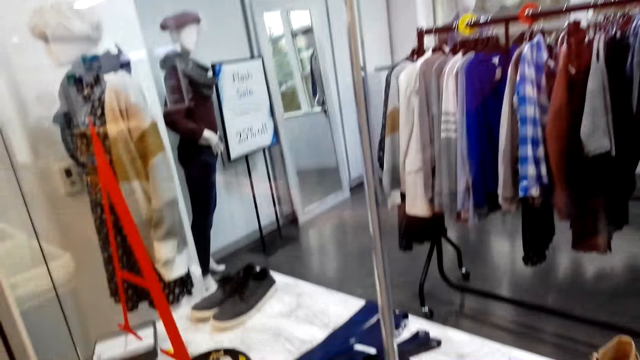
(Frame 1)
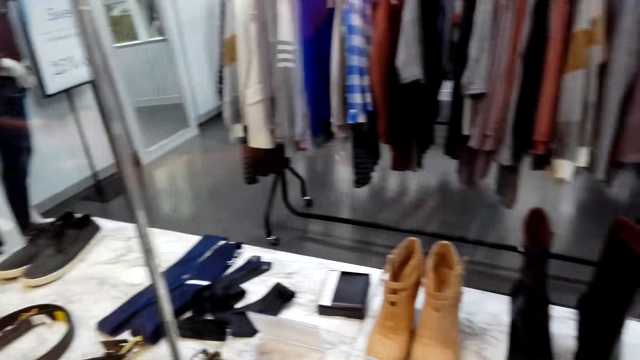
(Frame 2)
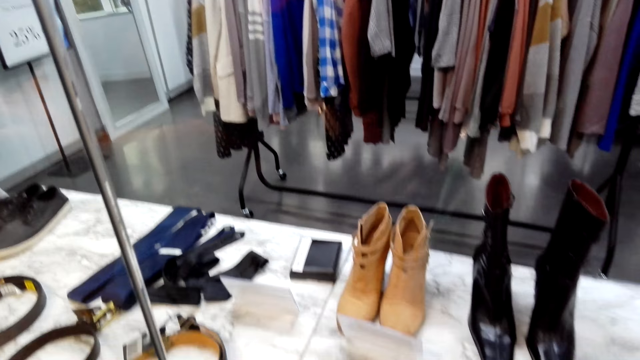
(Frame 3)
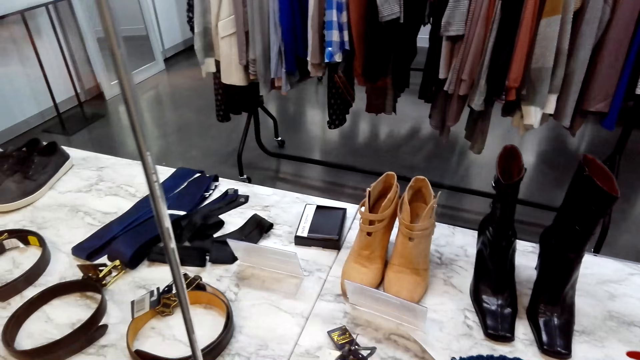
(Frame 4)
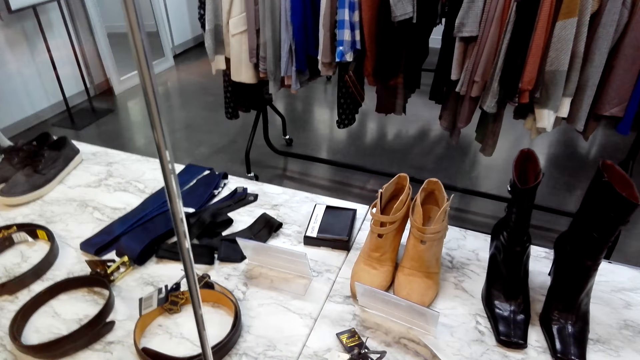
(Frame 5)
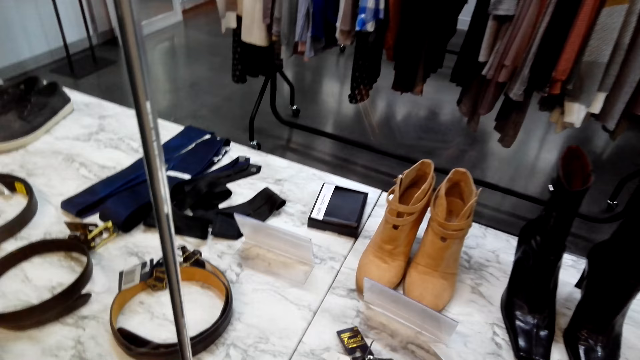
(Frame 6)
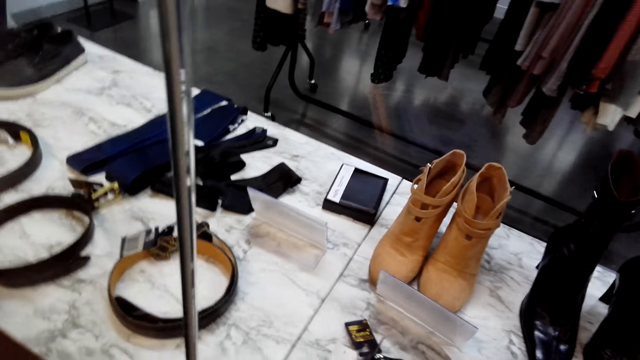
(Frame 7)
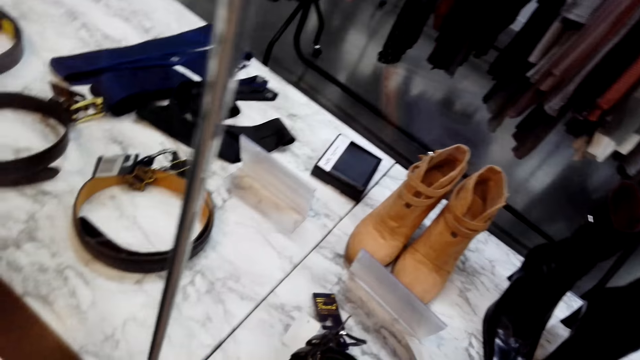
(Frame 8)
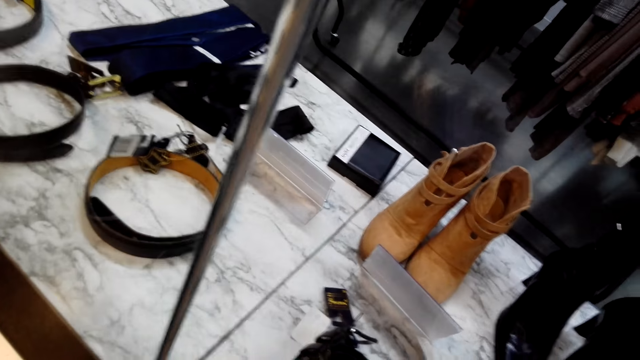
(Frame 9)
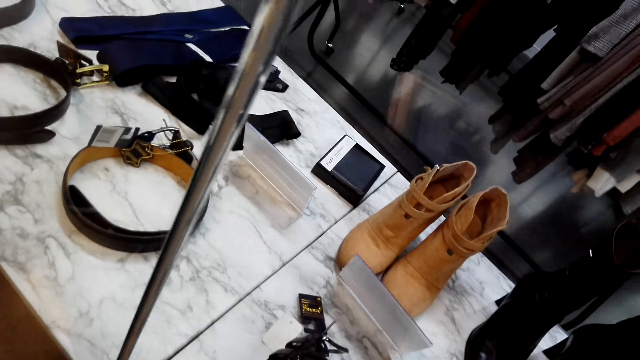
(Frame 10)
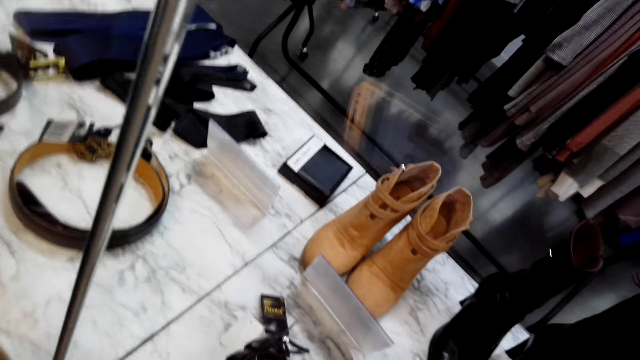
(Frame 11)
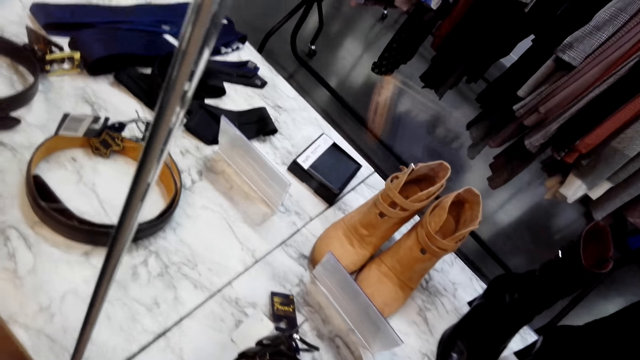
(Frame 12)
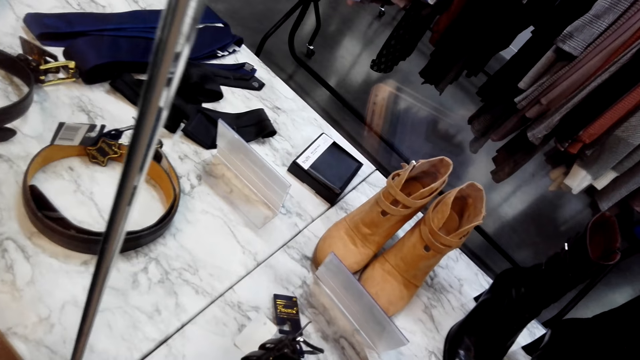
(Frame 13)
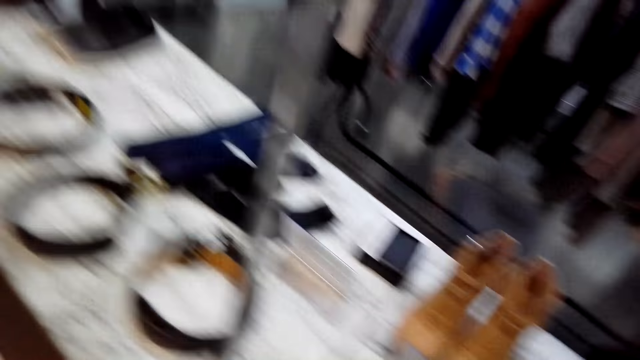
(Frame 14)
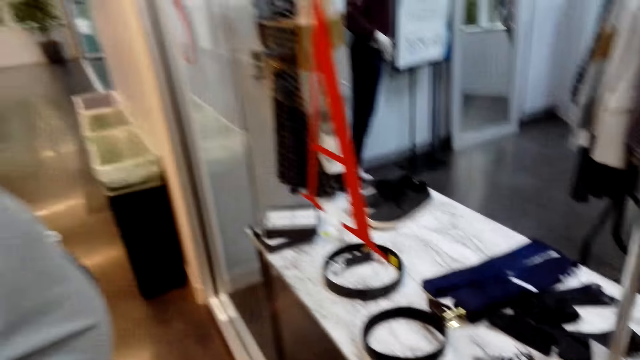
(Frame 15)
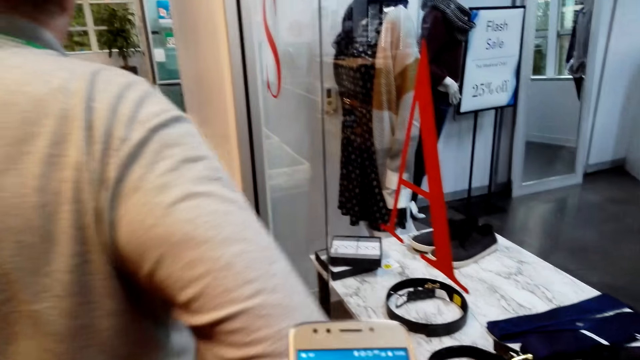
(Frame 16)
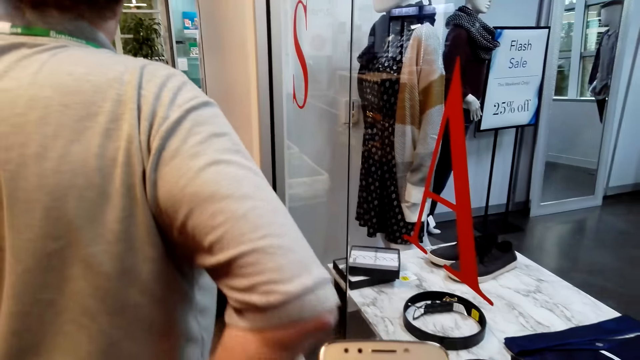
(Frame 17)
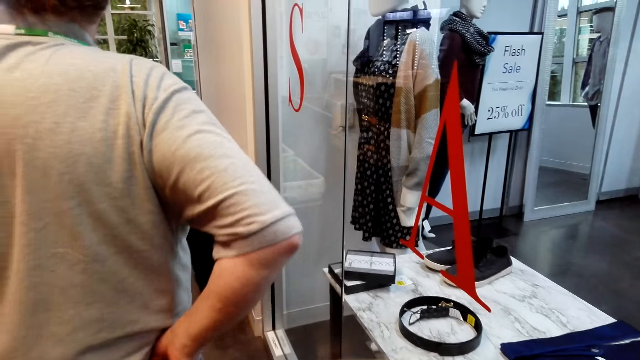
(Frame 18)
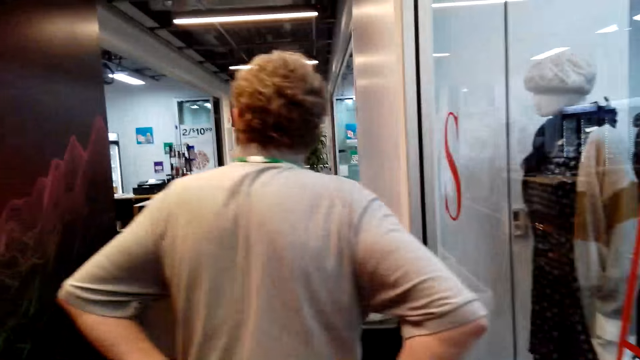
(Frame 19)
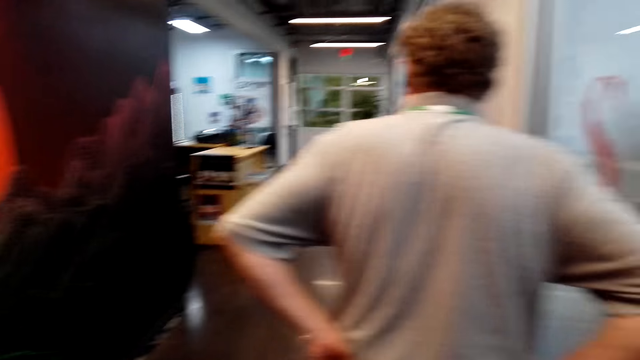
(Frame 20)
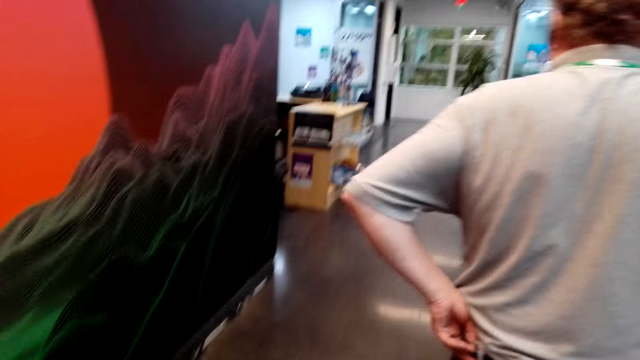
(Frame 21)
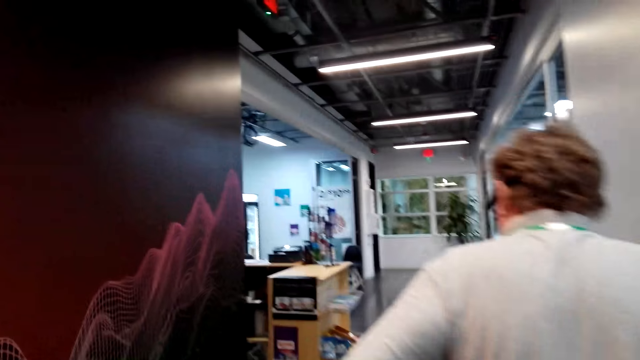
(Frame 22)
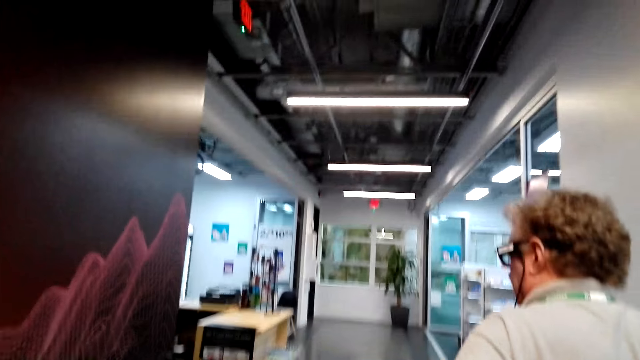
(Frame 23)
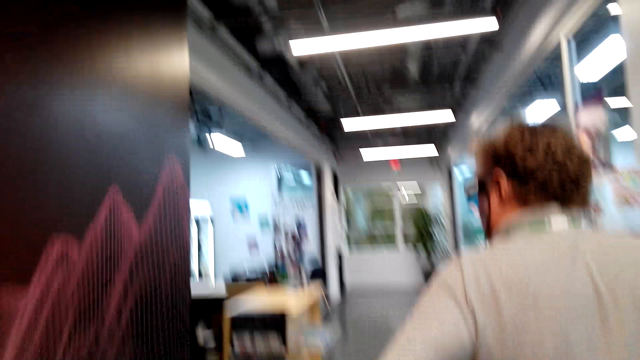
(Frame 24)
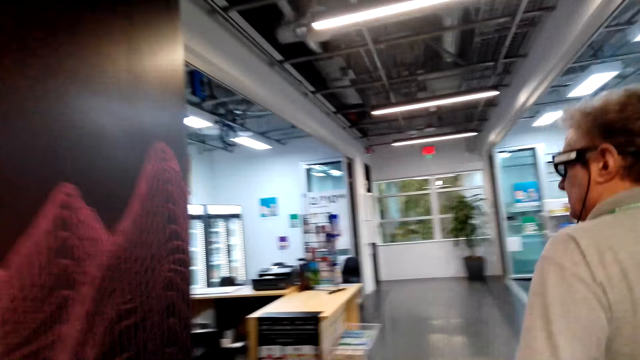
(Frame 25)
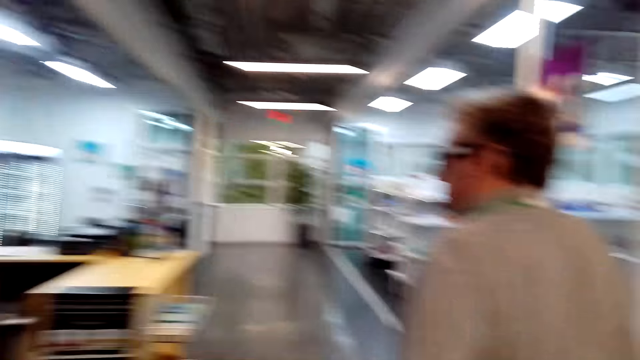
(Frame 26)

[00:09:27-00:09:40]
The camera wearer converses with a man. They look at the mirror. The man walks around.

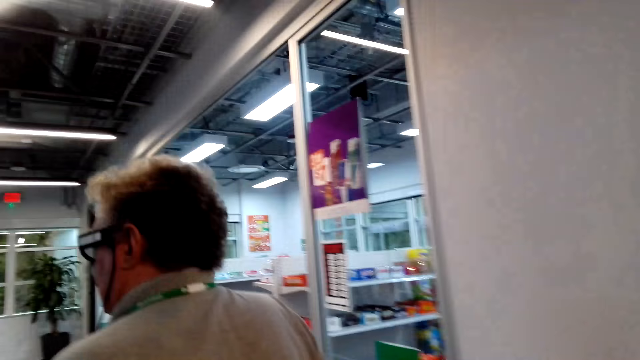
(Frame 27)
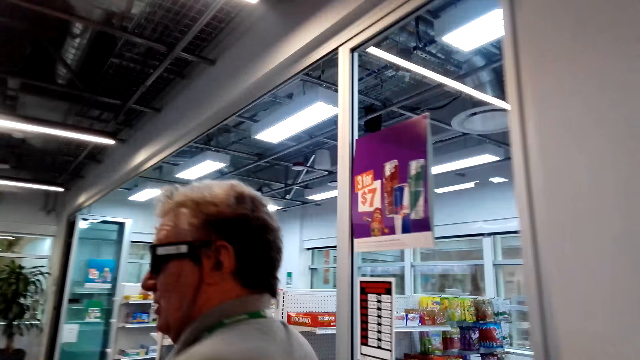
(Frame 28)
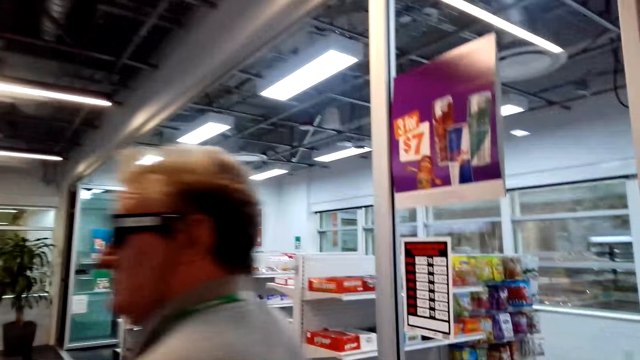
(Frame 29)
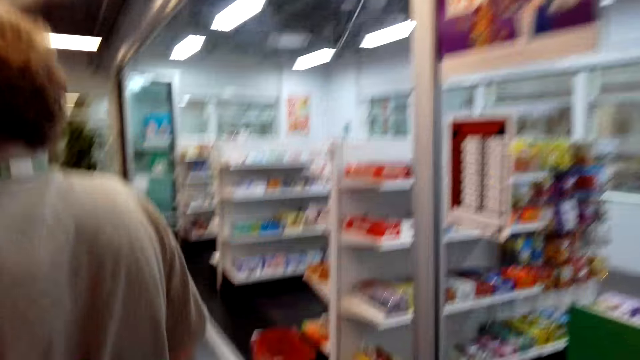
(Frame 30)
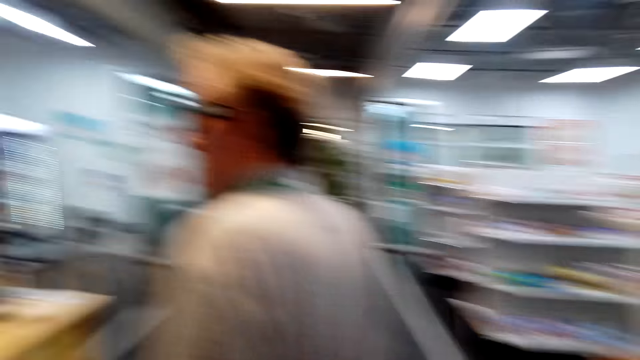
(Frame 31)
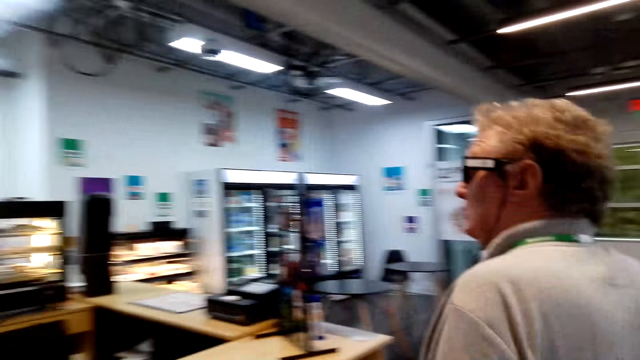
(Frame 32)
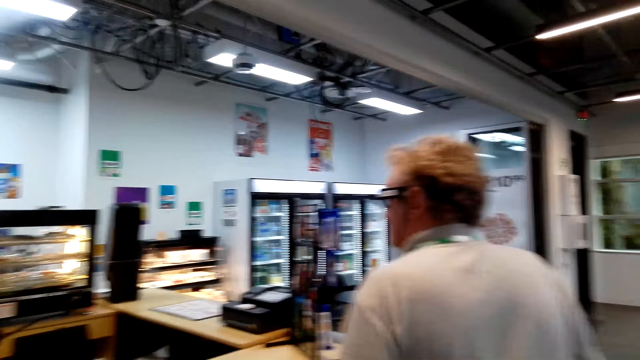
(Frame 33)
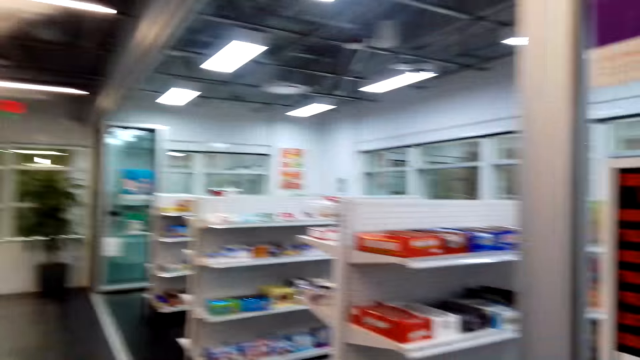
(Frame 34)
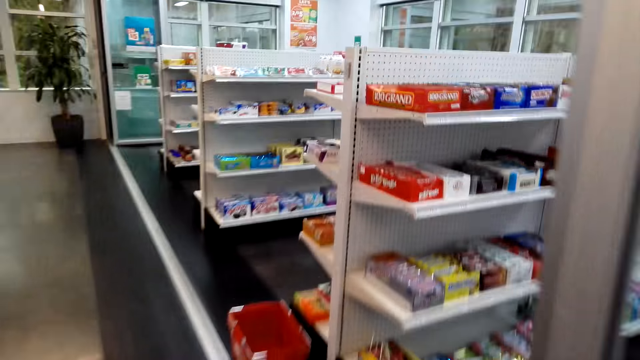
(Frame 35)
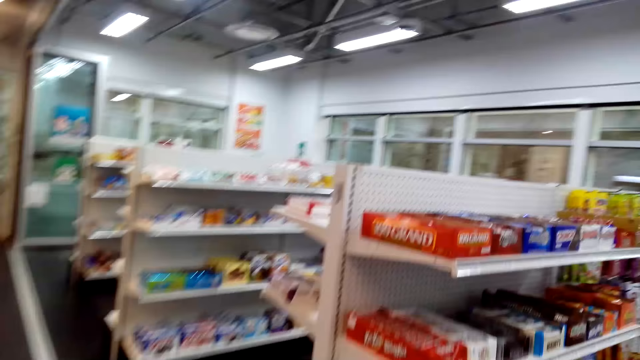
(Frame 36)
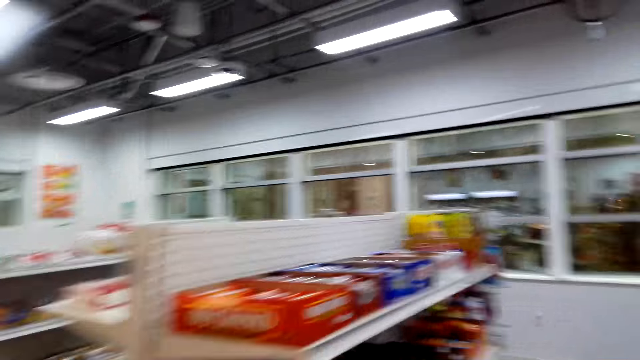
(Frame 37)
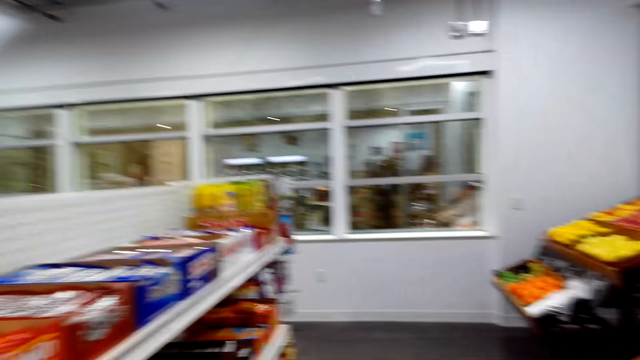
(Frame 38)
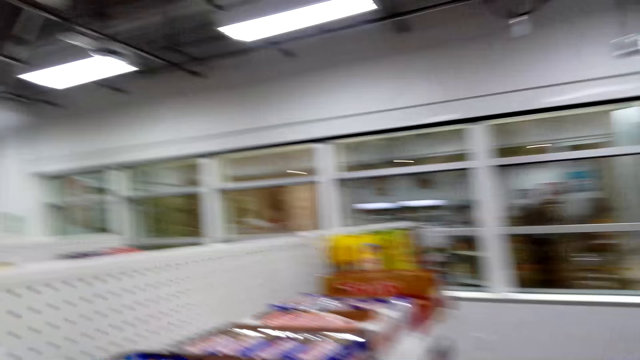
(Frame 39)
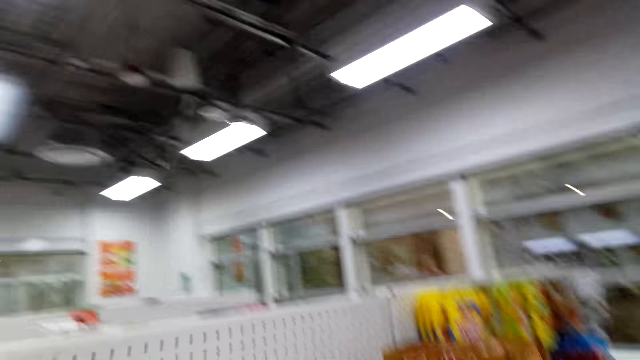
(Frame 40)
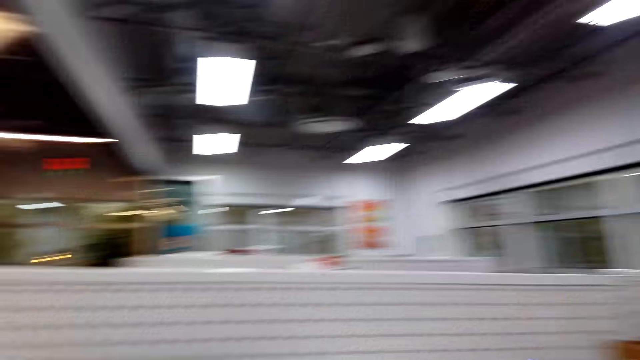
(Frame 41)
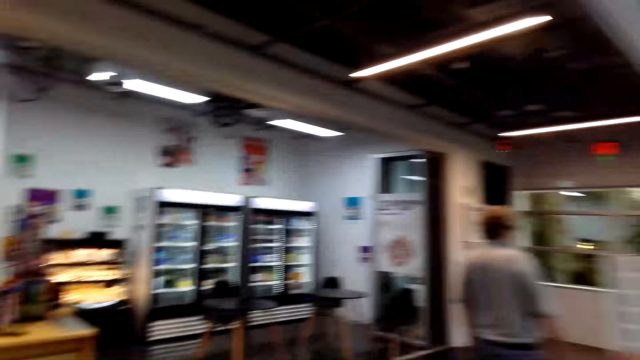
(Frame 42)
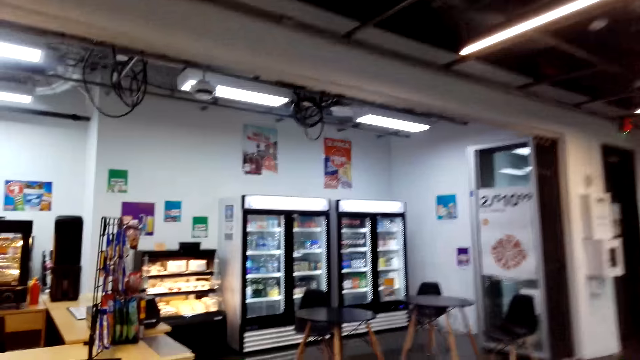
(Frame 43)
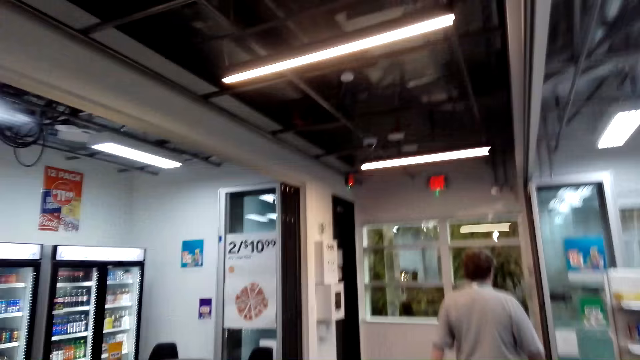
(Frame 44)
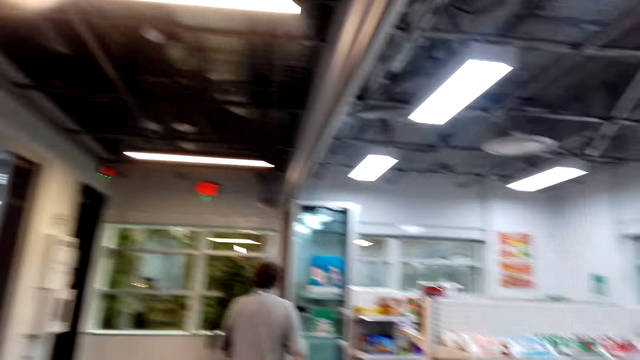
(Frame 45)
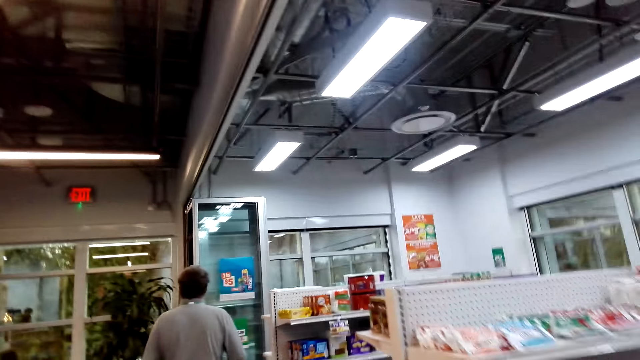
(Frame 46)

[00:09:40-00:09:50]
The camera wearer walks along the corridor while talking to someone. A man looks around. The camera wearer walks around.
